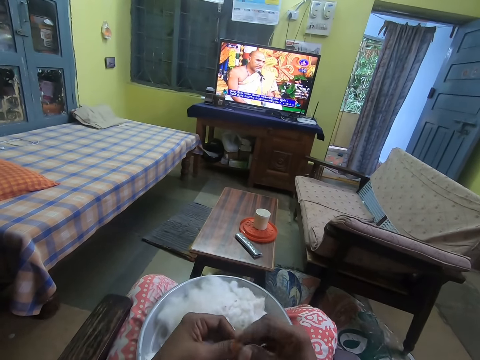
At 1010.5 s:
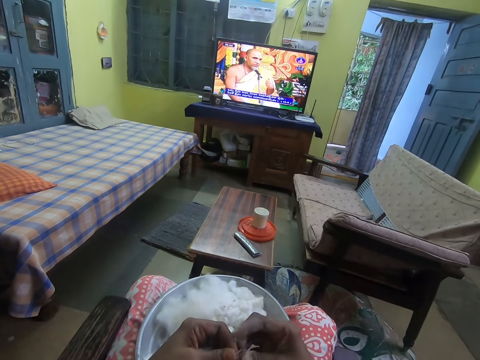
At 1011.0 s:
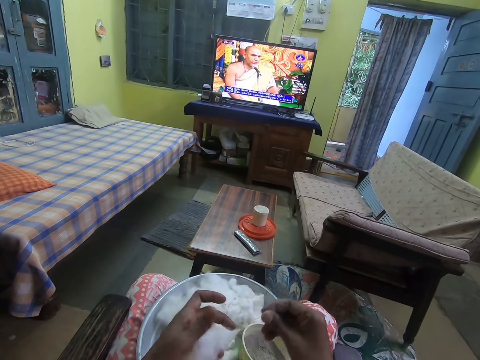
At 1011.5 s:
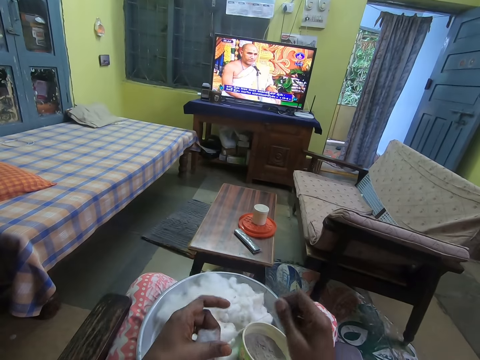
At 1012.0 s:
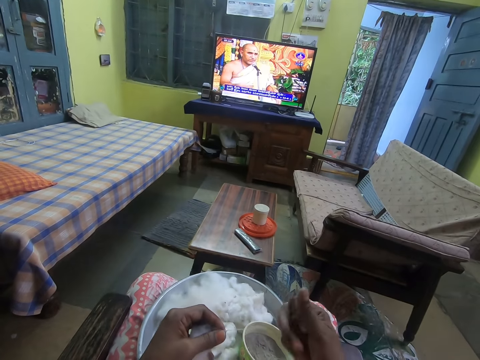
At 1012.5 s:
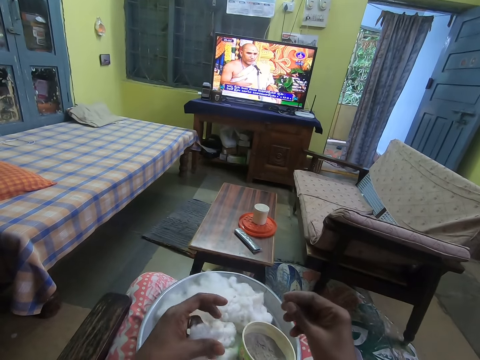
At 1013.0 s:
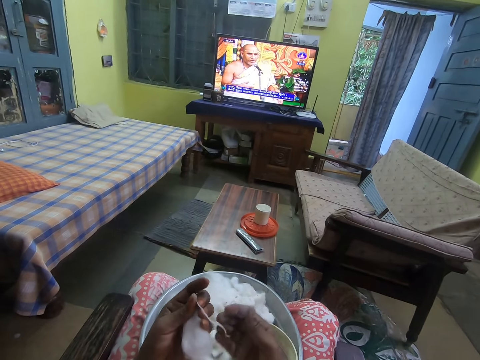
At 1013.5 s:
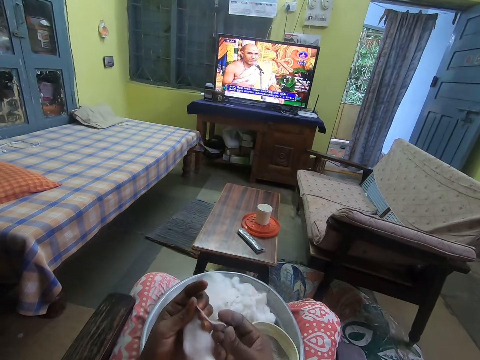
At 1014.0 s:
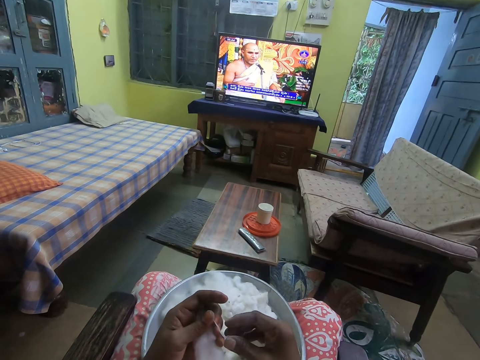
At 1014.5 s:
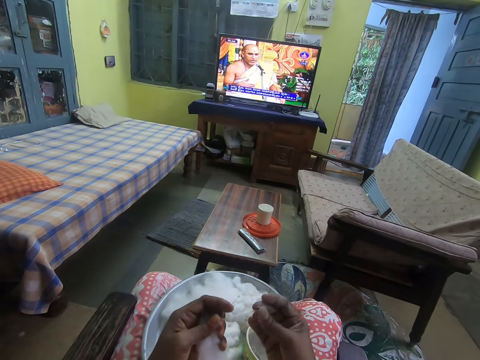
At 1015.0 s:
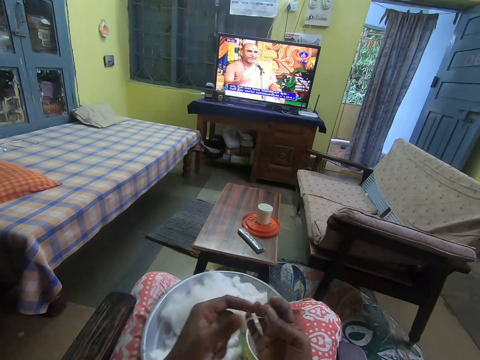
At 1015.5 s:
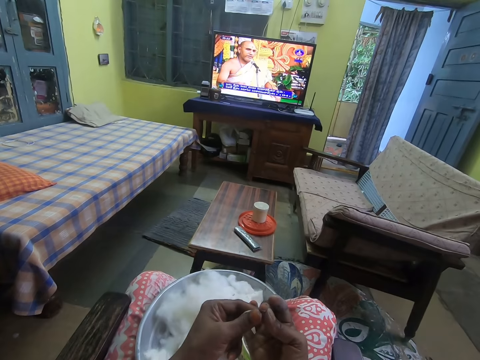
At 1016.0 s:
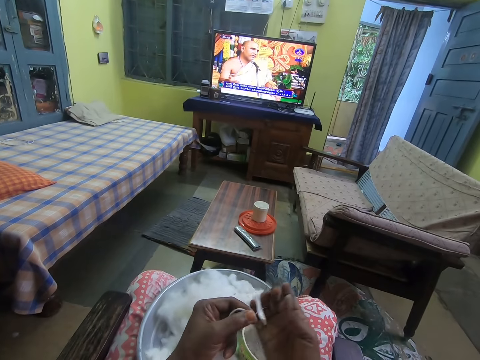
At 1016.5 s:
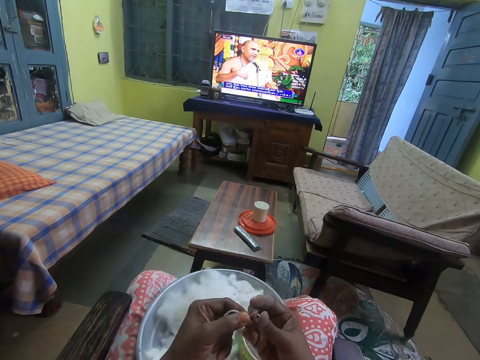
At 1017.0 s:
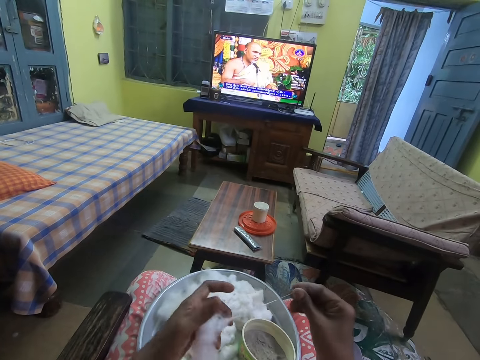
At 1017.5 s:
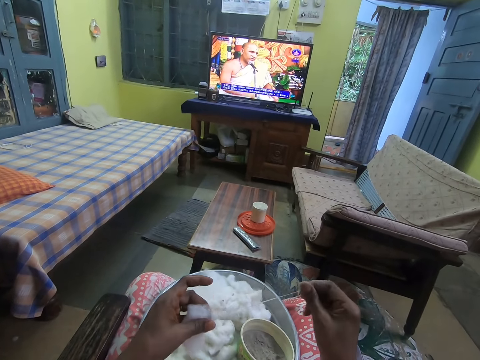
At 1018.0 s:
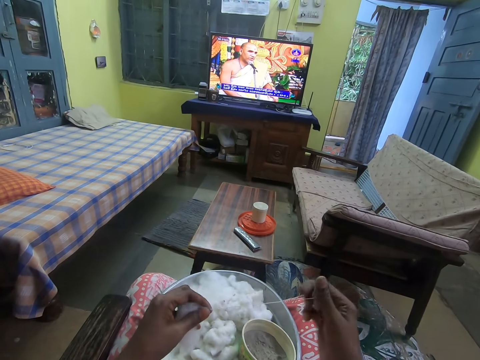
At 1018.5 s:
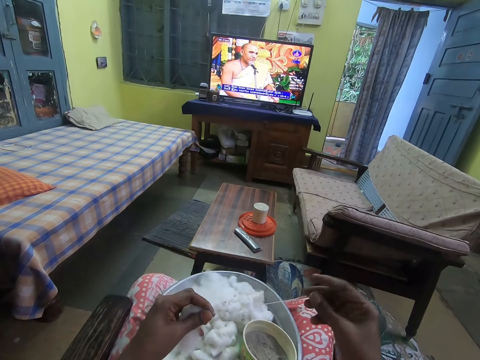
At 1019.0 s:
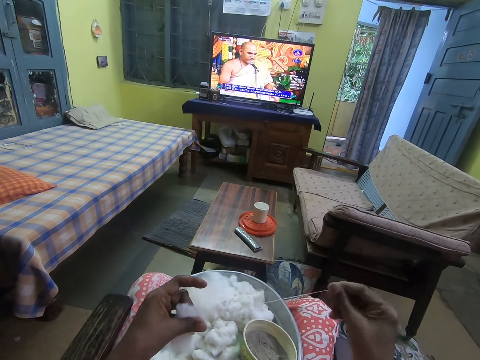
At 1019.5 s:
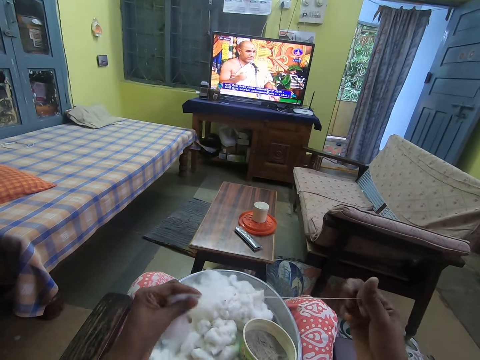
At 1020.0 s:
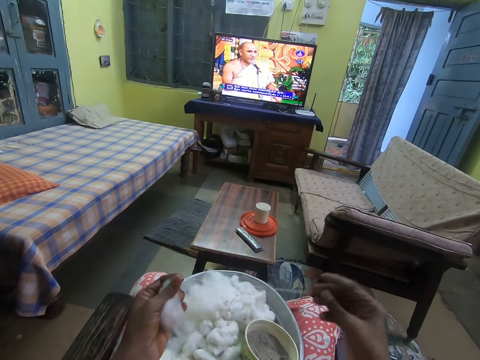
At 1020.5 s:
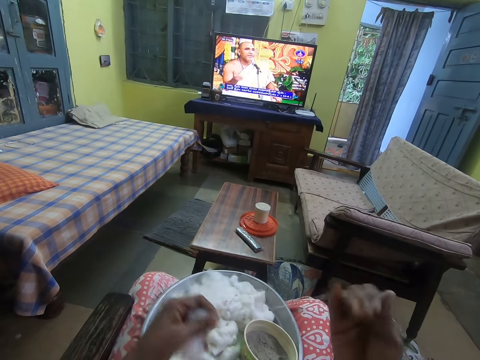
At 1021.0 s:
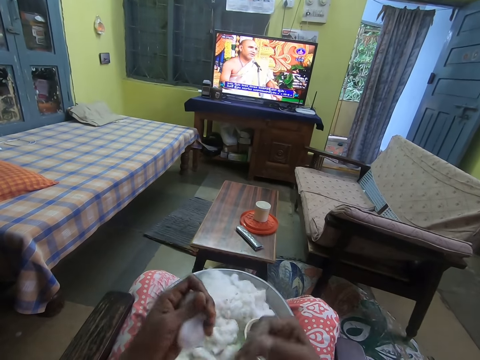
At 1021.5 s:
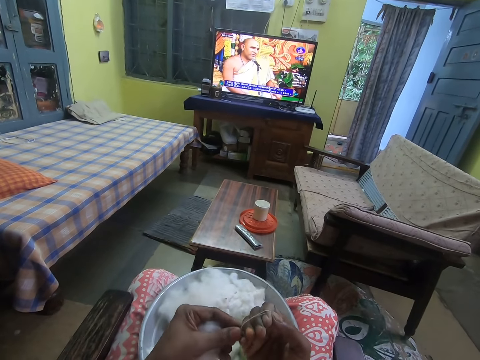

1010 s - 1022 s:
The camera wearer picks the cotton from her left hand with her right hand. She drops the rolled cotton on the tray on her lap with her right hand. She straightens wool. She picks the cotton from her left hand with her right hand.

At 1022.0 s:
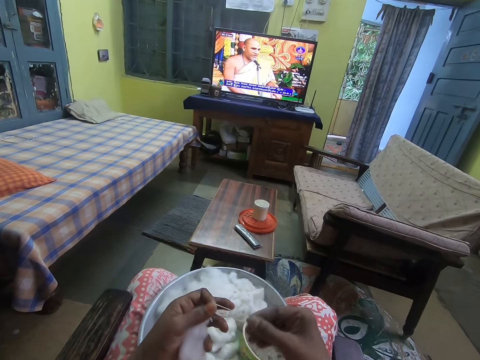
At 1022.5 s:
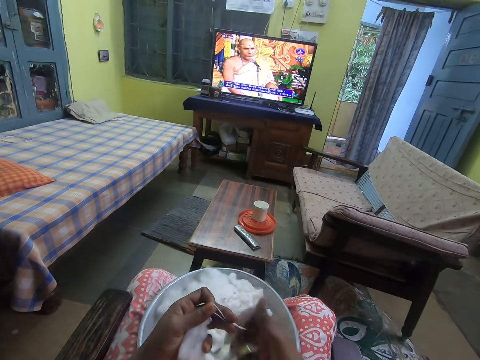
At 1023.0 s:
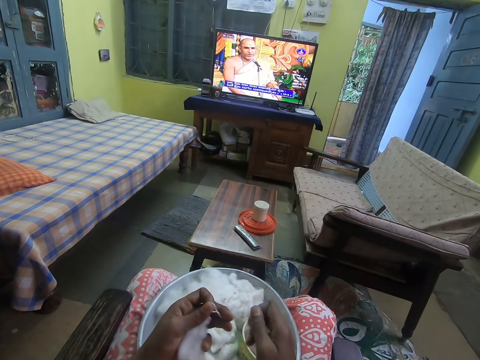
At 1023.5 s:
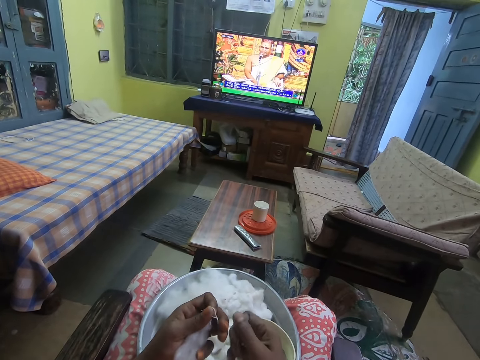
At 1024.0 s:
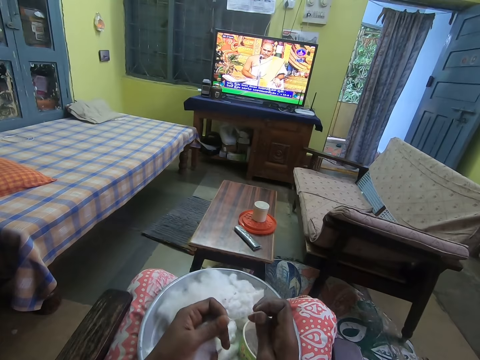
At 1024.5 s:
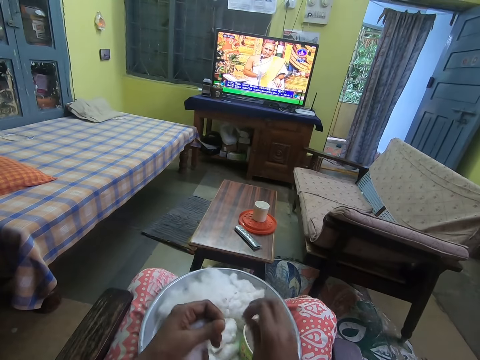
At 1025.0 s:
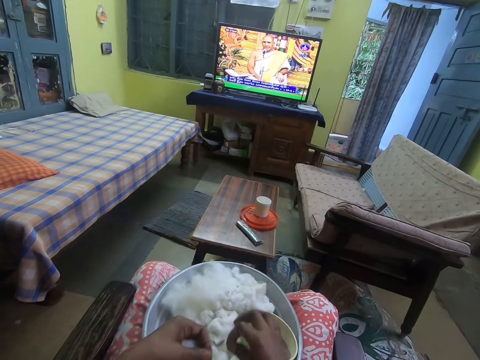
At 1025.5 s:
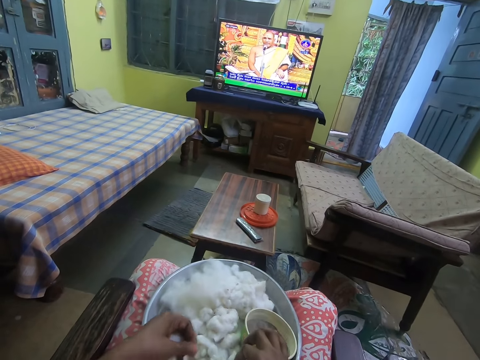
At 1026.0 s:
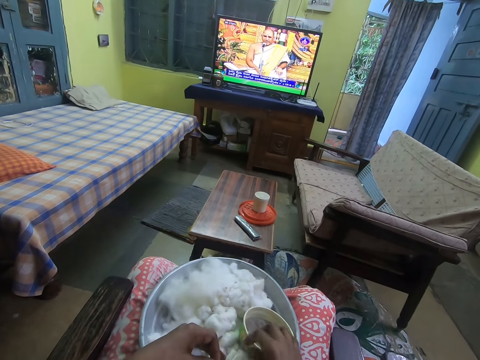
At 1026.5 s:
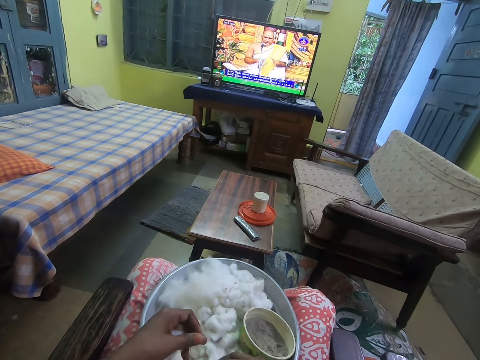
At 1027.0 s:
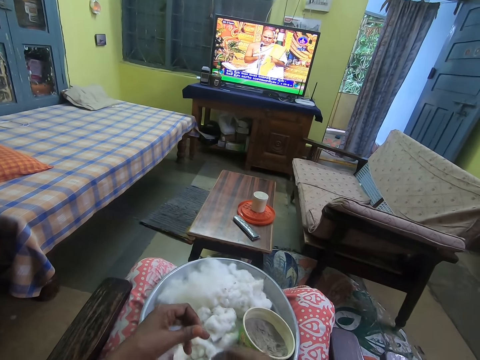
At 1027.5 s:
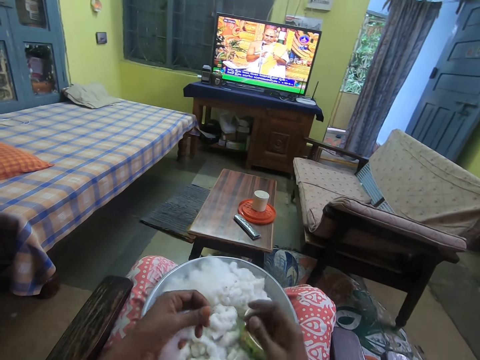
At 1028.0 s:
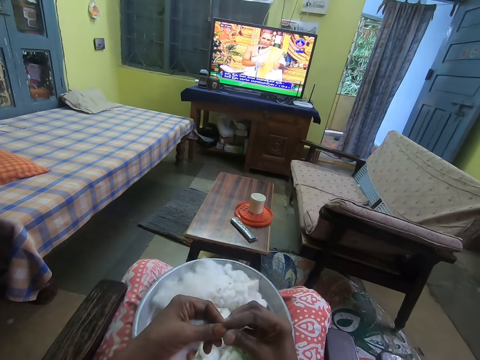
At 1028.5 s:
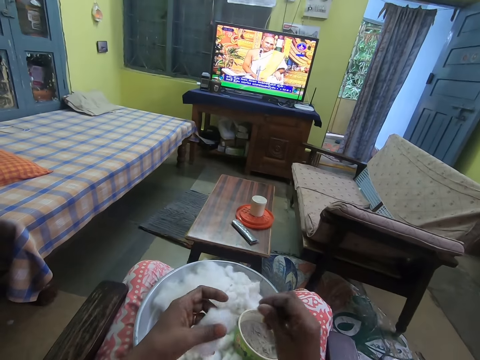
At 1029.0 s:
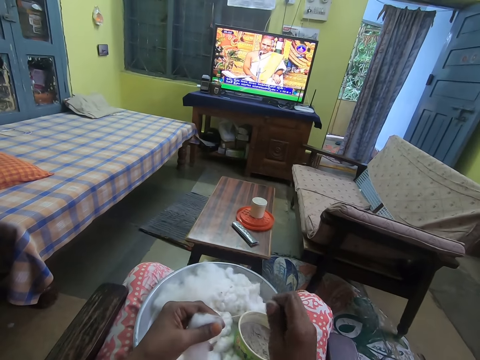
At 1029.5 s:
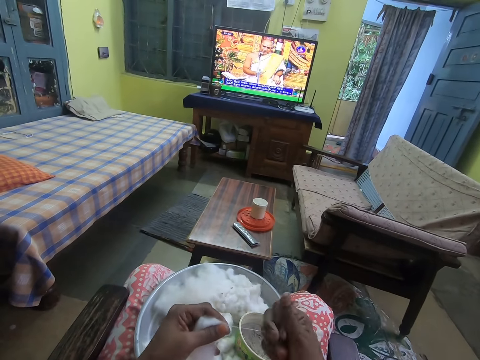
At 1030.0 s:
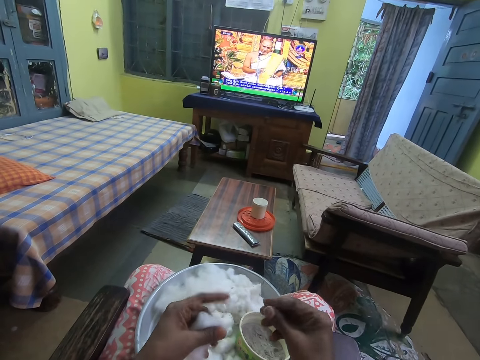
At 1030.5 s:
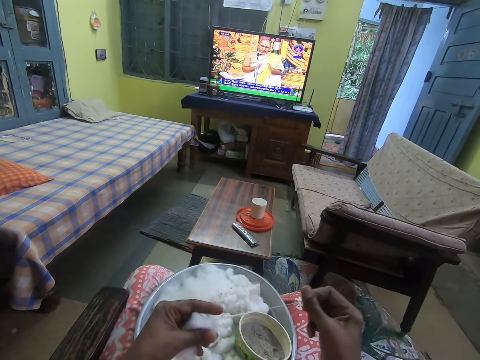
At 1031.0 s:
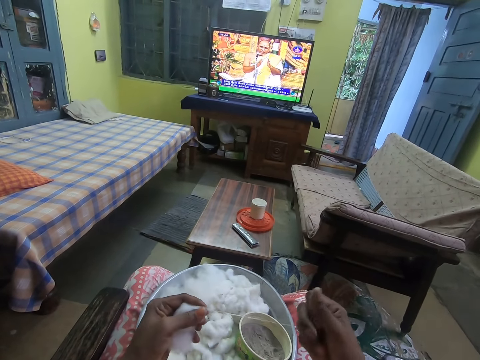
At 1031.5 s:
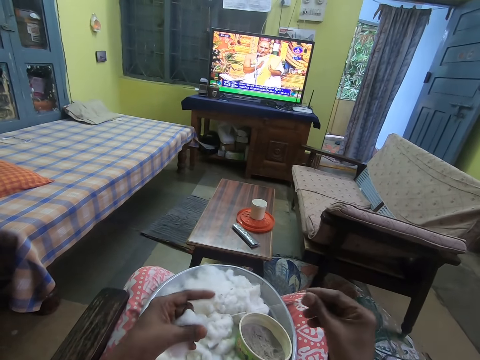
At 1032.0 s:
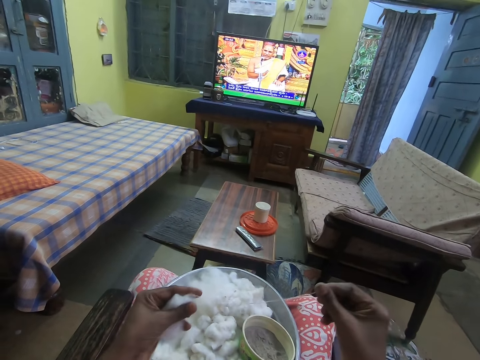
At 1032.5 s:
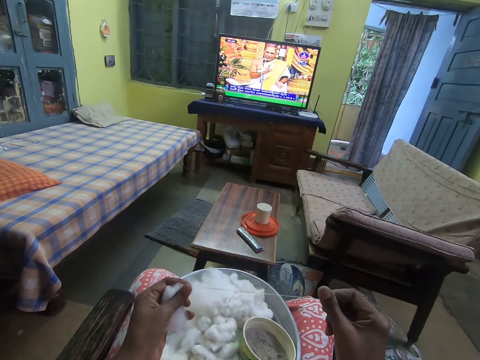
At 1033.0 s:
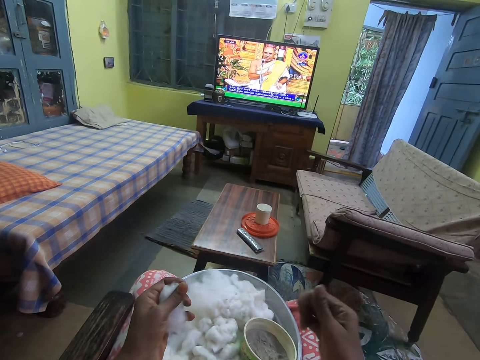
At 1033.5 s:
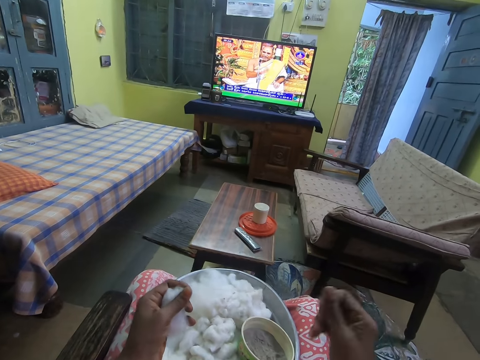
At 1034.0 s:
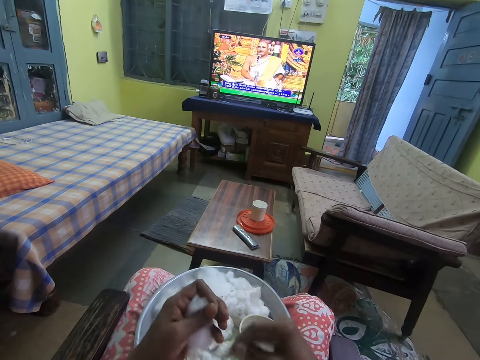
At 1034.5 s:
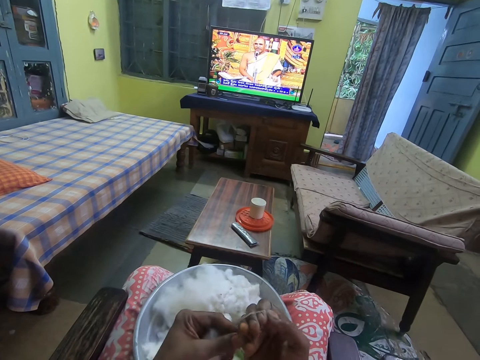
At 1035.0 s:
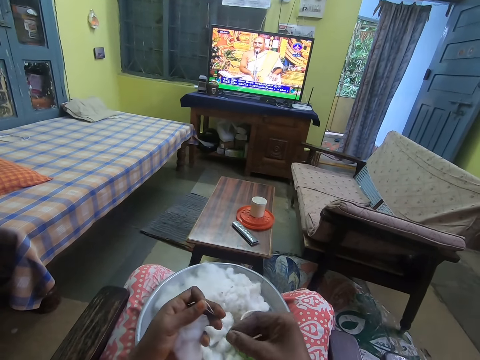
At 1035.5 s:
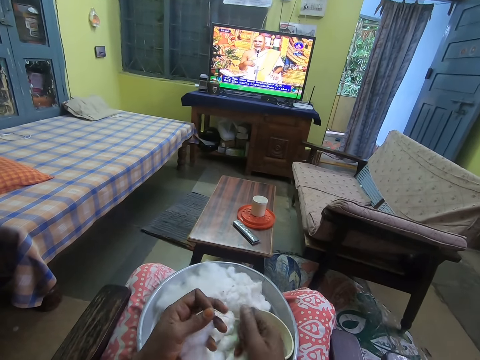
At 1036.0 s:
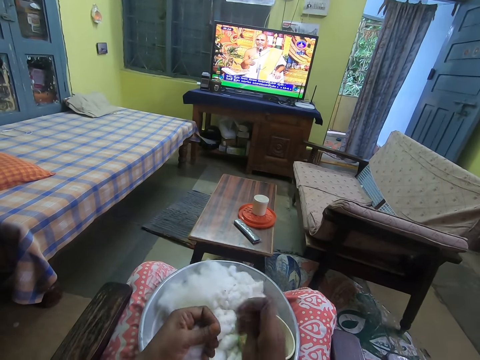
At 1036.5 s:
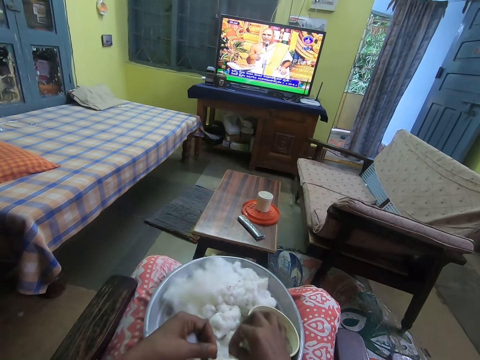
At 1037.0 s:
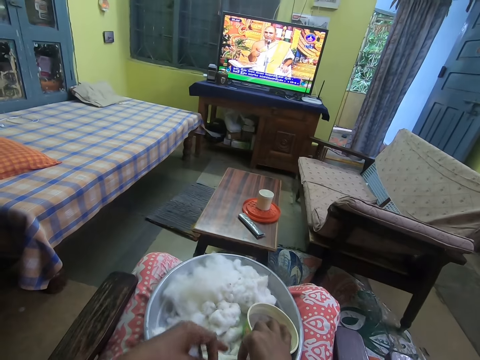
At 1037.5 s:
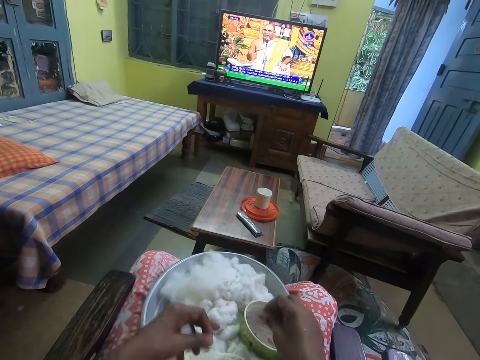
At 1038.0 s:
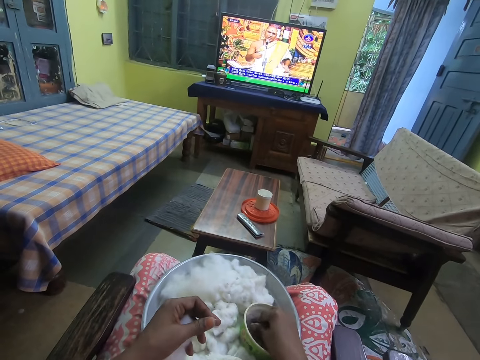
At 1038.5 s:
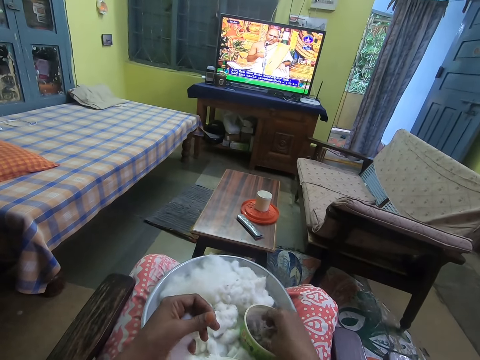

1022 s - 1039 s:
The camera wearer cuts wool. She drops the rolled cotton on the tray on her lap with her right hand. She picks the cotton from her left hand with her right hand. She straightens the wool. She cuts the wool. She drops the rolled cotton on the tray on her lap with her right hand. She touches ashes in the bowl on the tray with her right hand.
